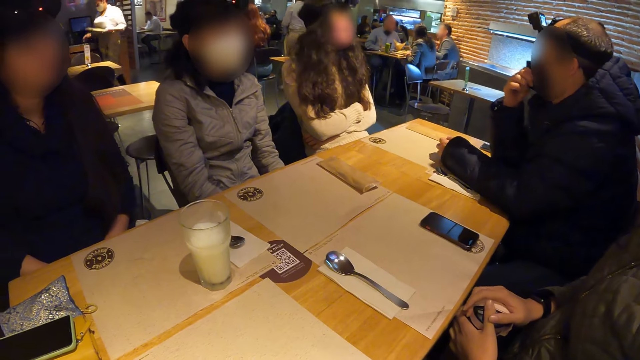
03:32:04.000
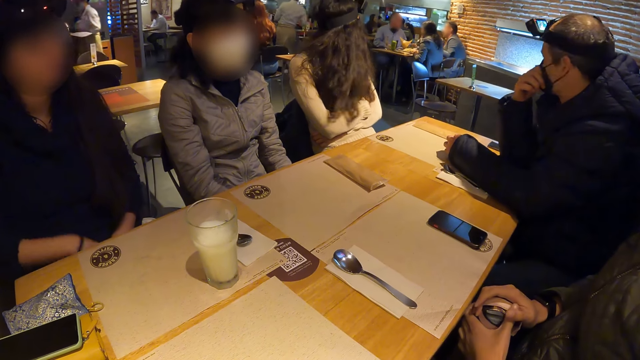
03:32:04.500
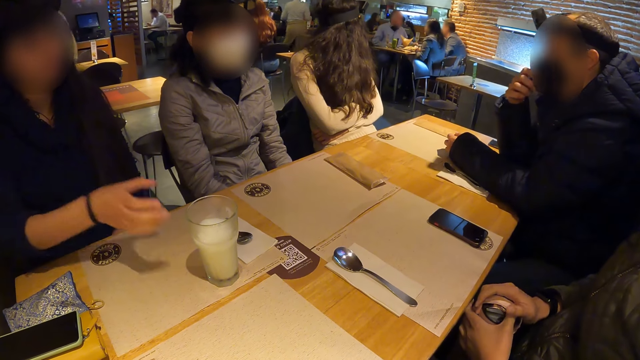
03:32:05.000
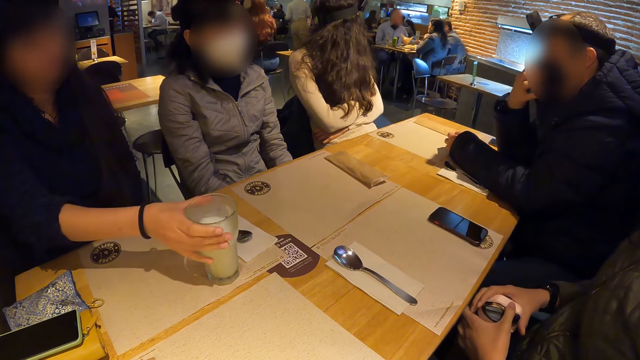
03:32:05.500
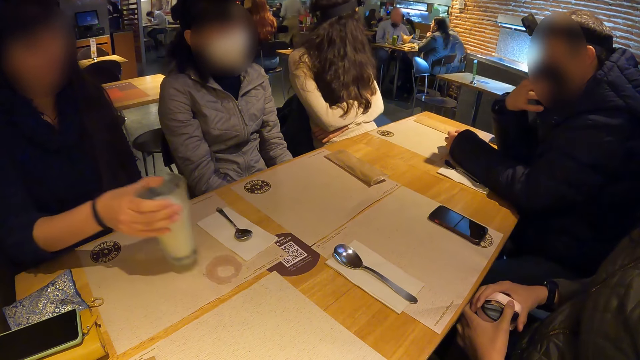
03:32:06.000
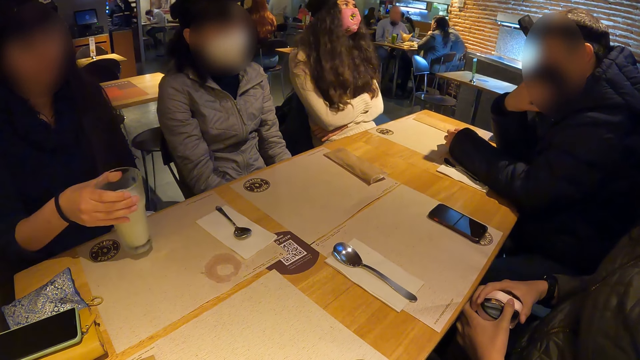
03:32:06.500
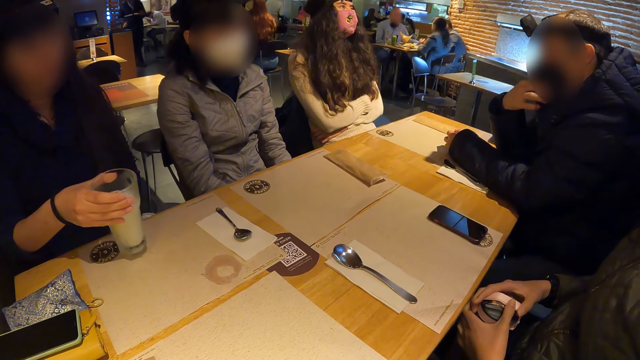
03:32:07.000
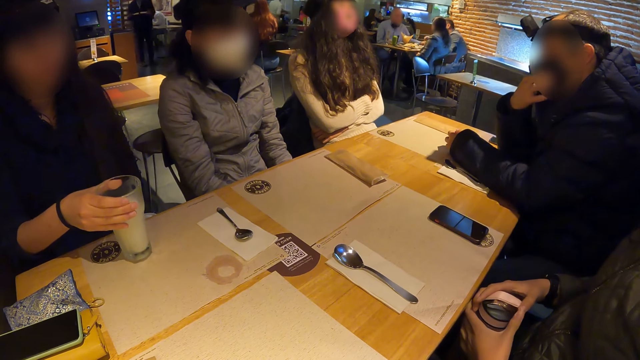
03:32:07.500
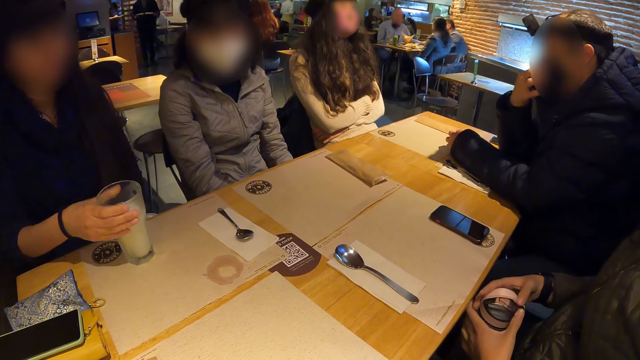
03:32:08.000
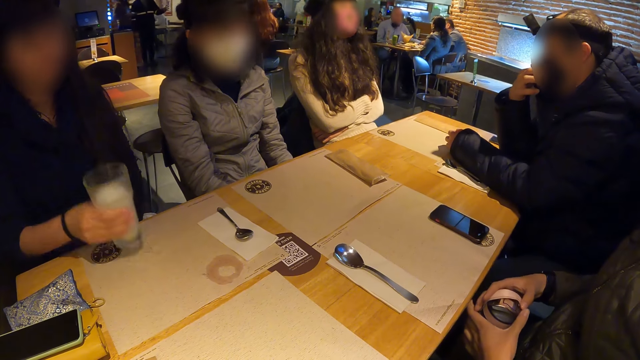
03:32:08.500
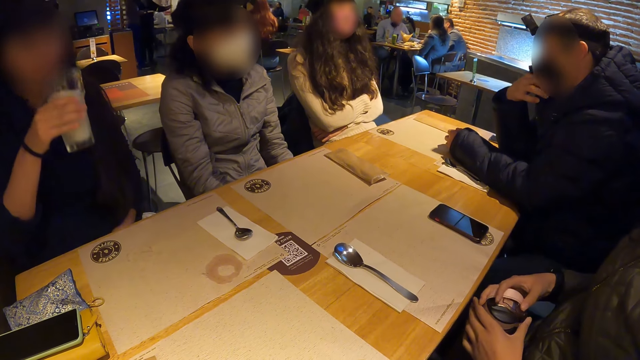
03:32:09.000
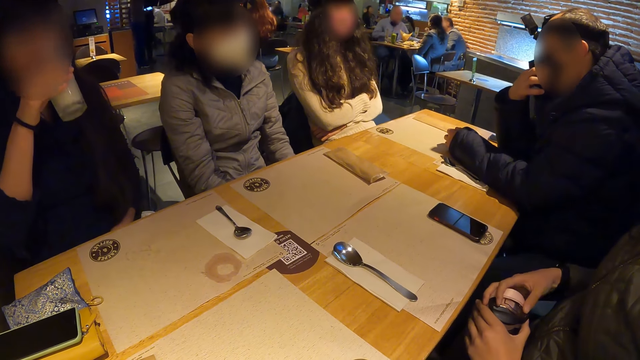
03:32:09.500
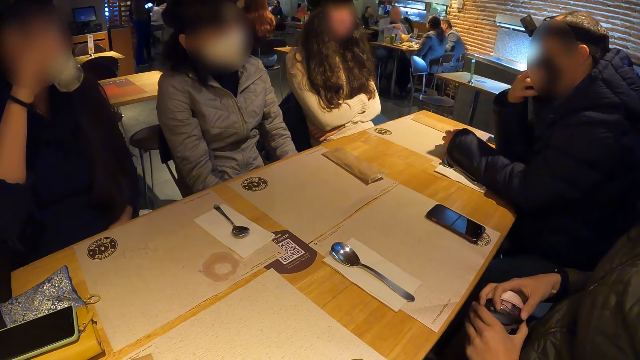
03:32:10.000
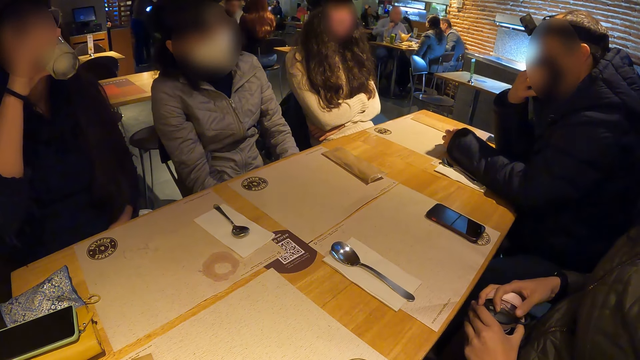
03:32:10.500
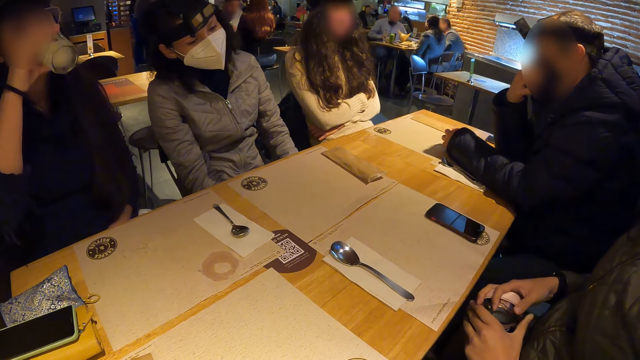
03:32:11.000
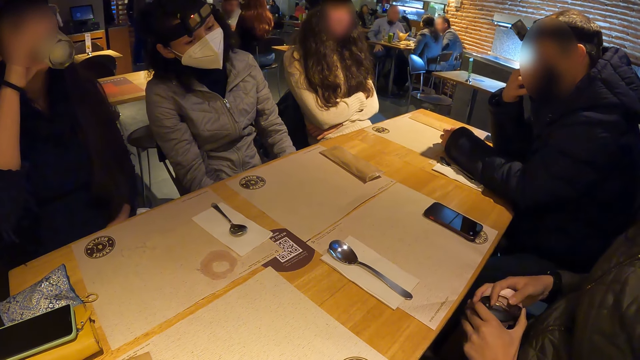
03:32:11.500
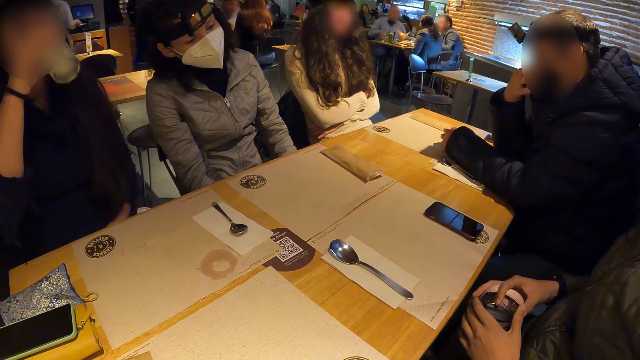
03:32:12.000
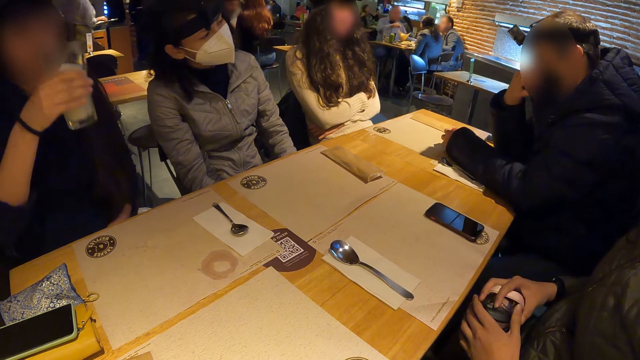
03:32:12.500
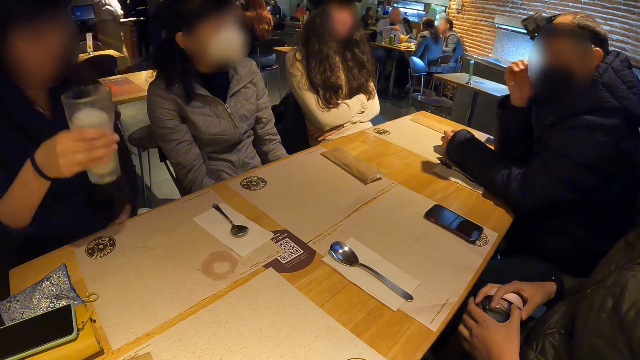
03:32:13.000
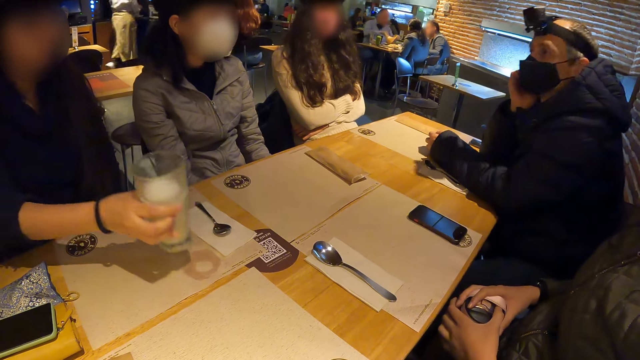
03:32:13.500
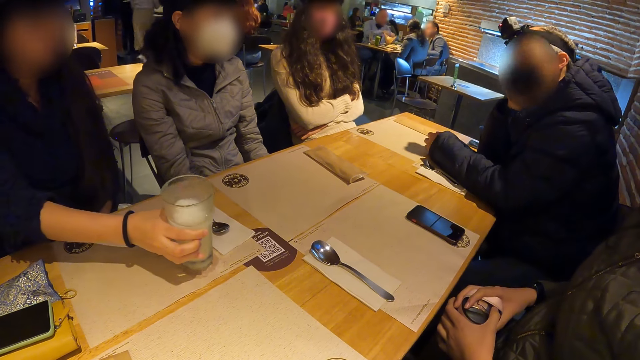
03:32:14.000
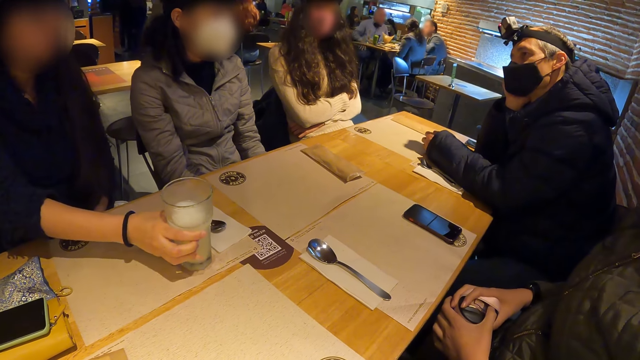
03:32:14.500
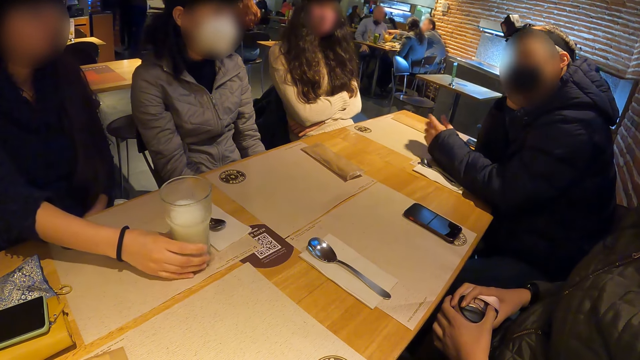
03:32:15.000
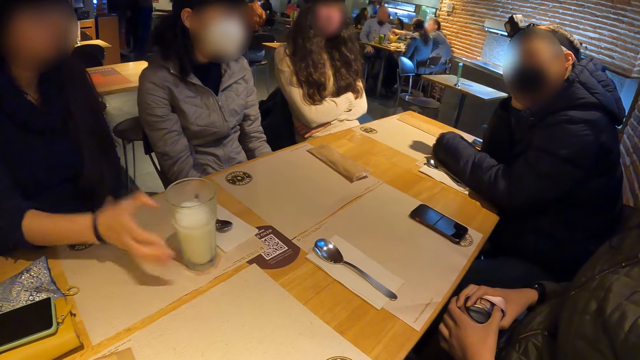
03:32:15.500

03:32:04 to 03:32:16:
A man adjusts his face mask with his right hand. A woman swirls the milk in the glass cup of milk with her right hand. The woman takes the glass cup of milk from the table with her right hand. The woman drops the glass cup of milk on the table with her right hand. The woman picks up the glass cup of milk from the table with her right hand. The woman drinks from the glass cup of milk from the table with her right hand. Another man interacts with the woman. The woman drops the cup of milk with her right hand. A man converses with the crowd.

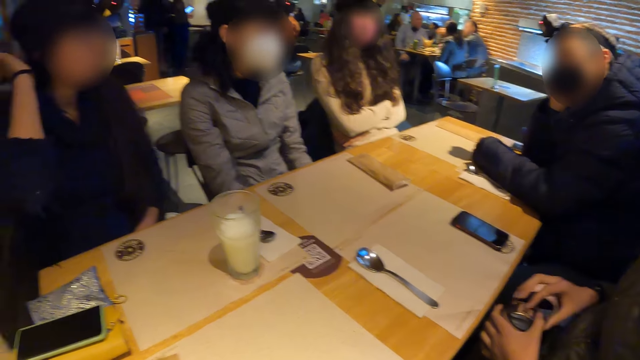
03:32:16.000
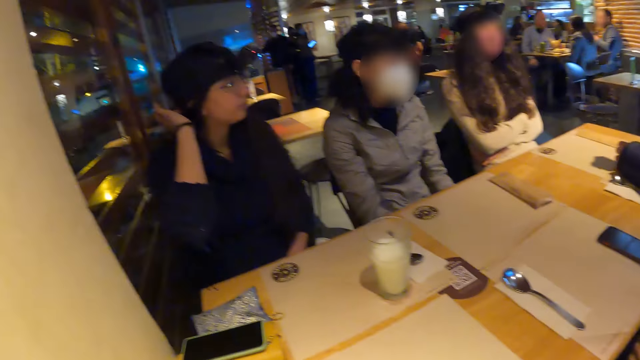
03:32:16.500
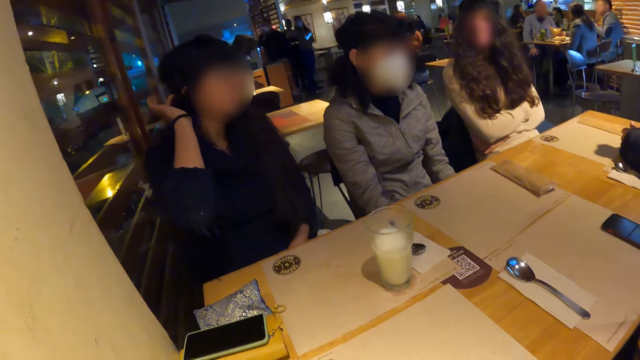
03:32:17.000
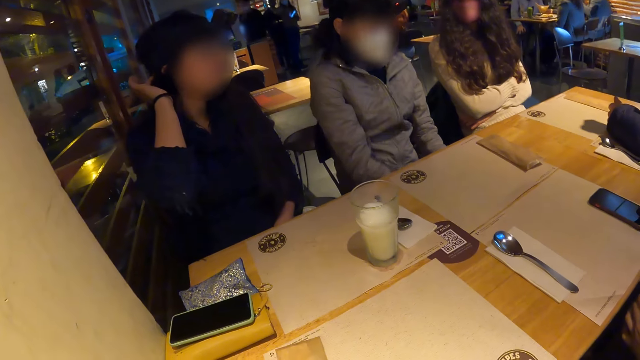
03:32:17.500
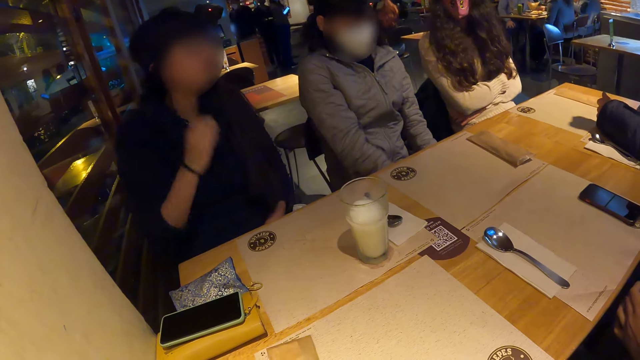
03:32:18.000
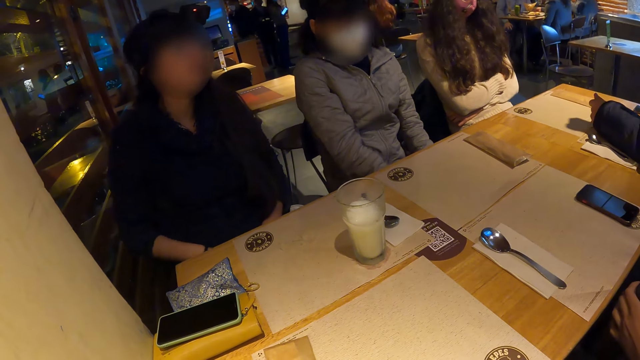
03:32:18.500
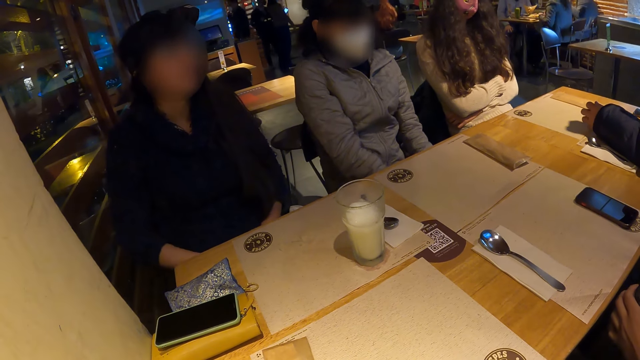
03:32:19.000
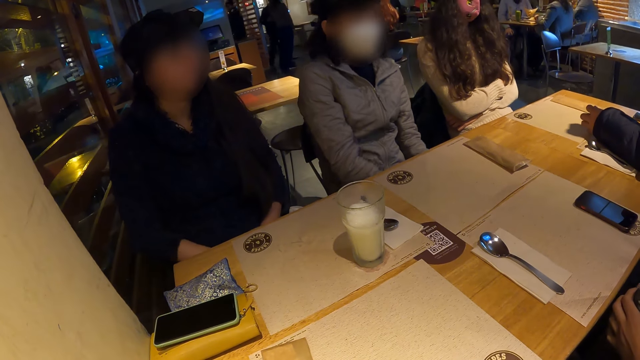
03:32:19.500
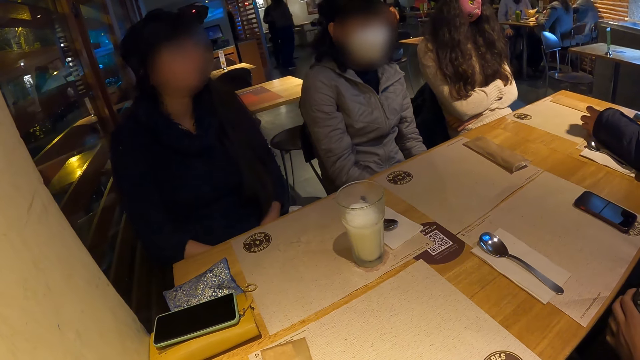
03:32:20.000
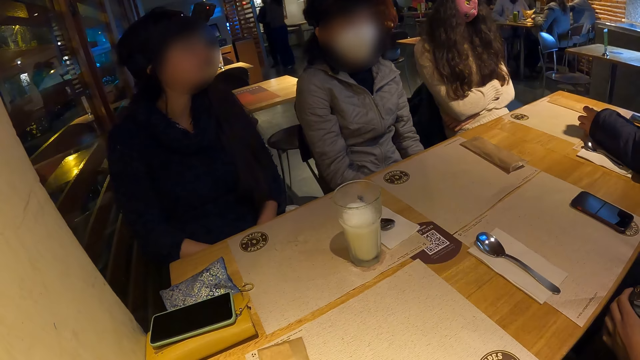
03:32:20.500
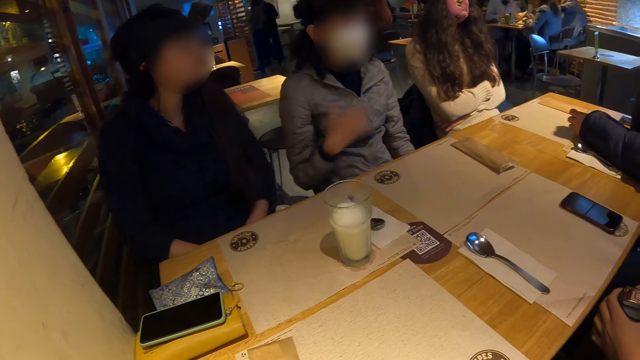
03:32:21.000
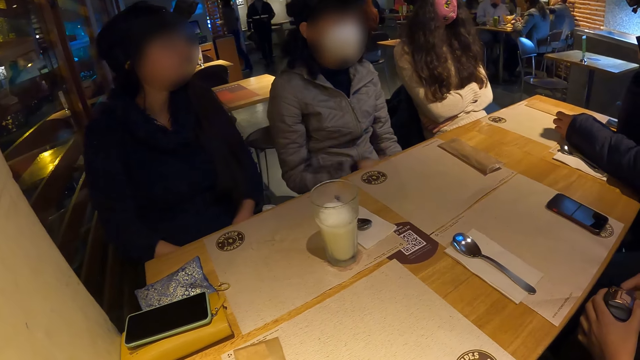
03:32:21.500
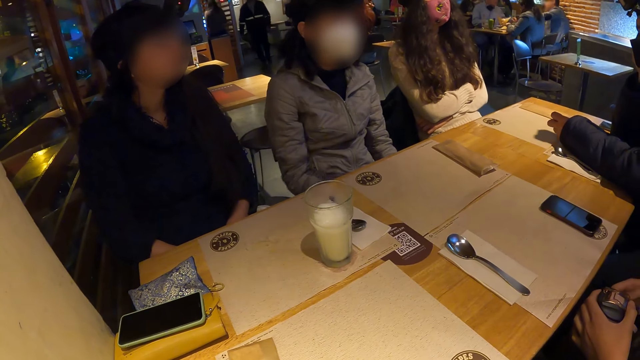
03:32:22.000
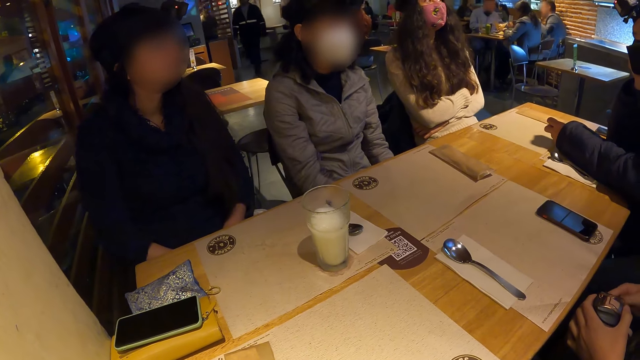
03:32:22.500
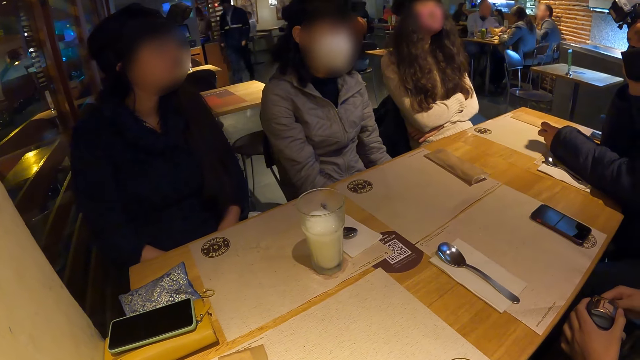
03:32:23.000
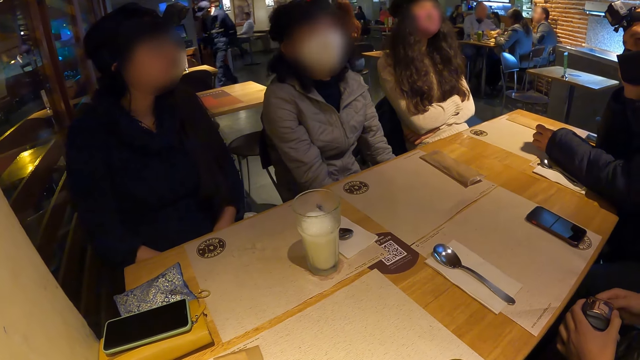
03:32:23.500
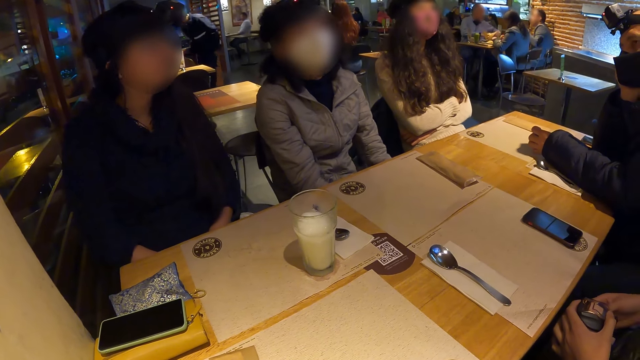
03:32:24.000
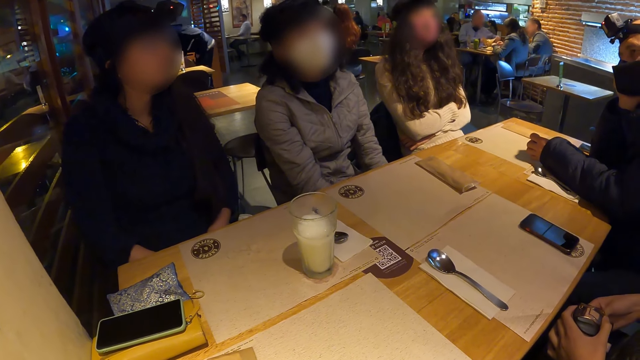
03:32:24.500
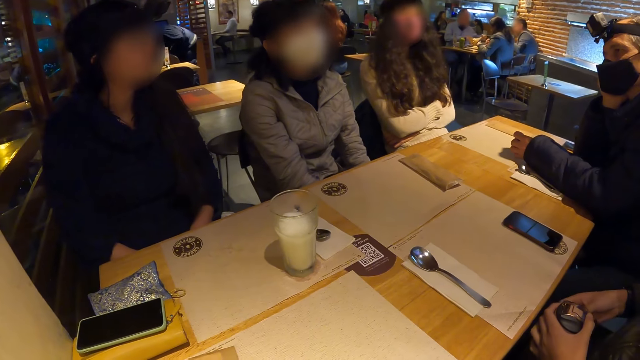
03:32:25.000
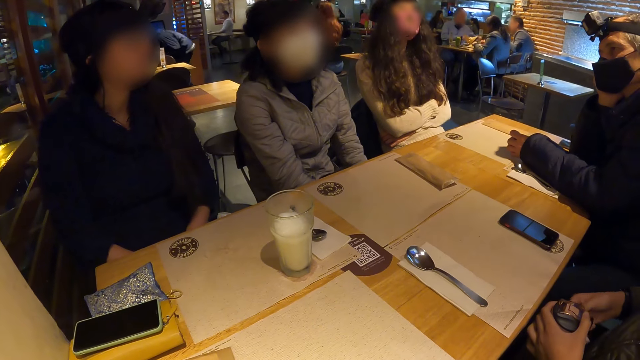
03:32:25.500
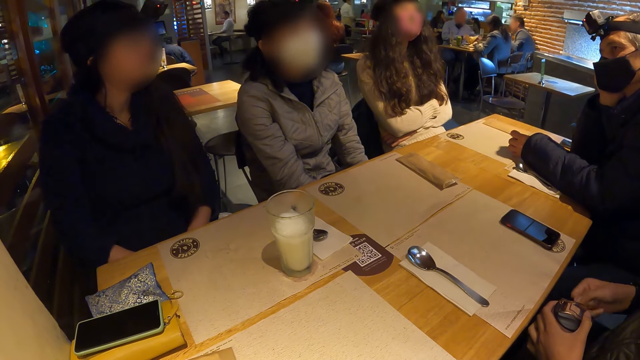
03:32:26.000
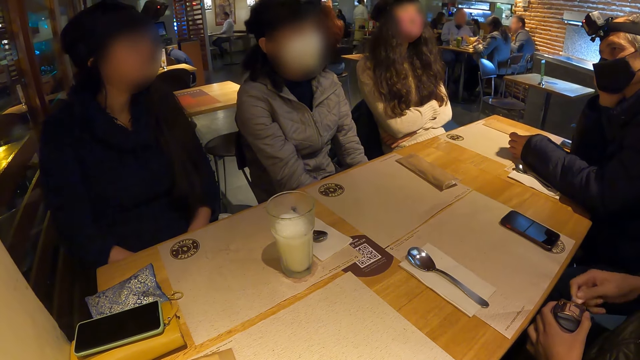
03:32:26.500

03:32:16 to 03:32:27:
The woman touches her head with her left hand. The camera wearer looks around the restaurant. They stare at a lady. Another lady converses with the crowd.
